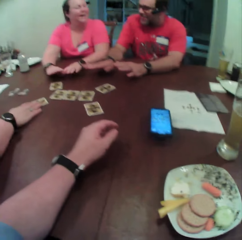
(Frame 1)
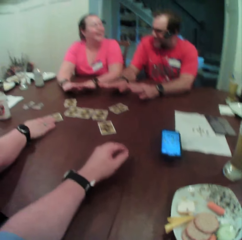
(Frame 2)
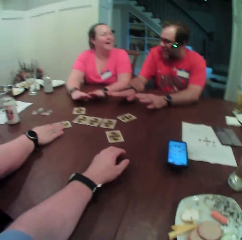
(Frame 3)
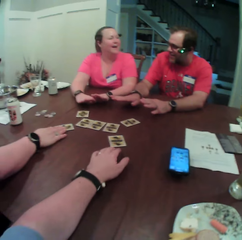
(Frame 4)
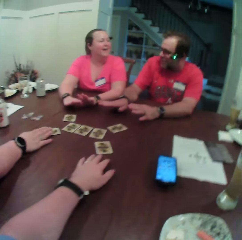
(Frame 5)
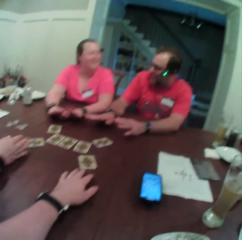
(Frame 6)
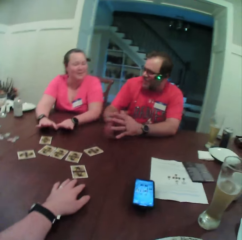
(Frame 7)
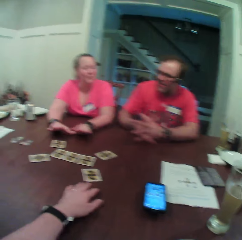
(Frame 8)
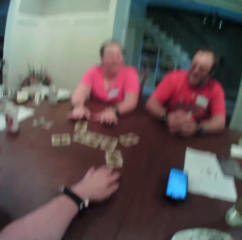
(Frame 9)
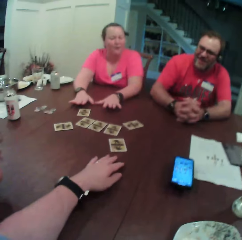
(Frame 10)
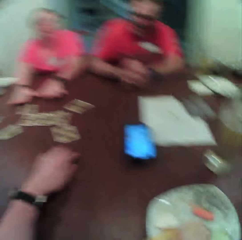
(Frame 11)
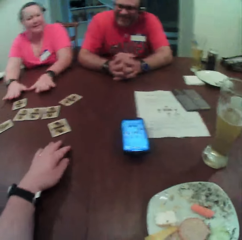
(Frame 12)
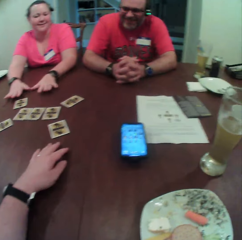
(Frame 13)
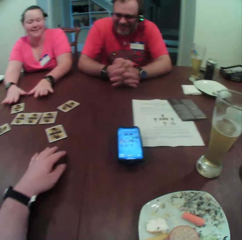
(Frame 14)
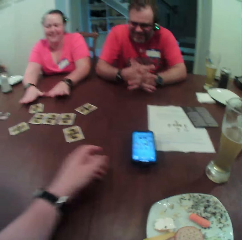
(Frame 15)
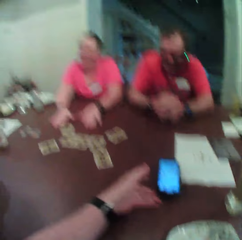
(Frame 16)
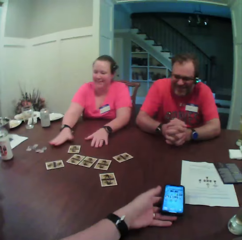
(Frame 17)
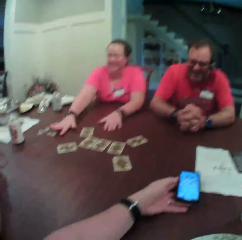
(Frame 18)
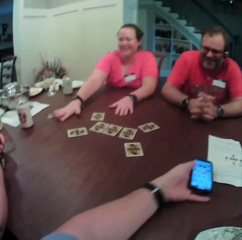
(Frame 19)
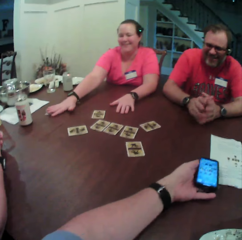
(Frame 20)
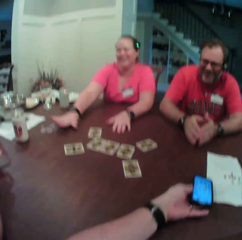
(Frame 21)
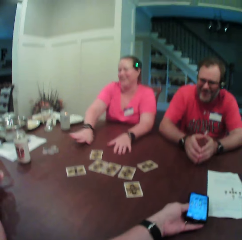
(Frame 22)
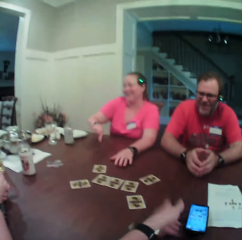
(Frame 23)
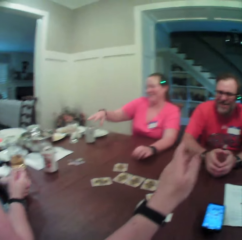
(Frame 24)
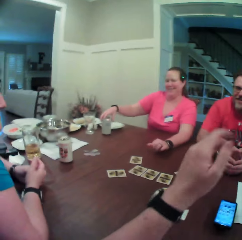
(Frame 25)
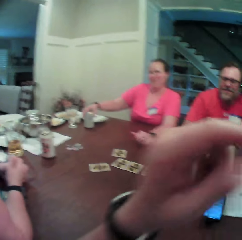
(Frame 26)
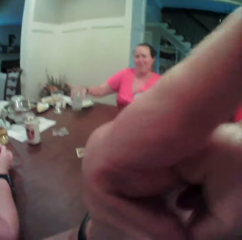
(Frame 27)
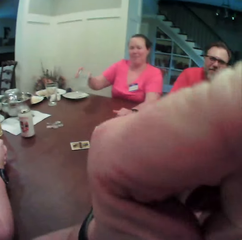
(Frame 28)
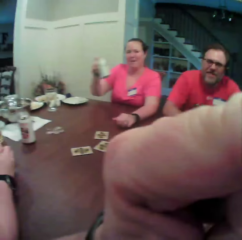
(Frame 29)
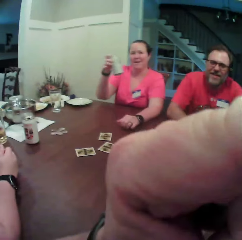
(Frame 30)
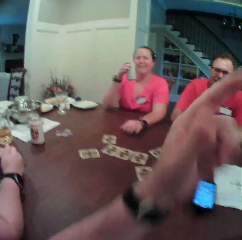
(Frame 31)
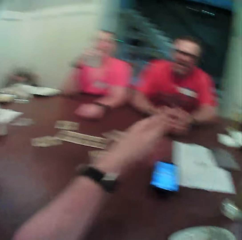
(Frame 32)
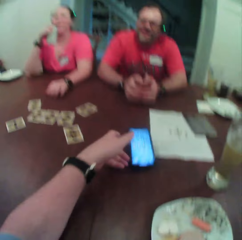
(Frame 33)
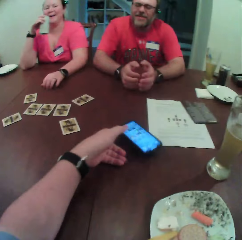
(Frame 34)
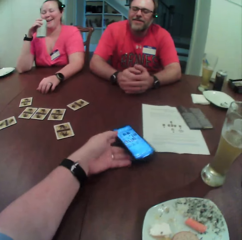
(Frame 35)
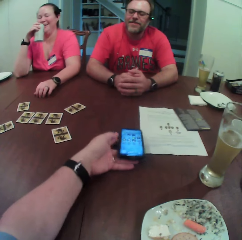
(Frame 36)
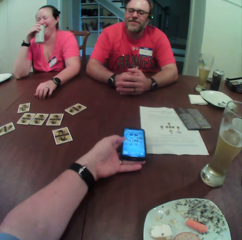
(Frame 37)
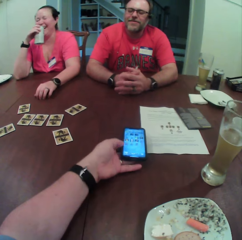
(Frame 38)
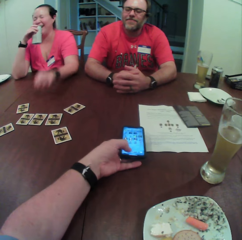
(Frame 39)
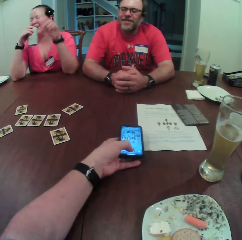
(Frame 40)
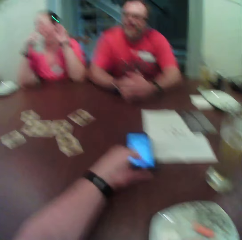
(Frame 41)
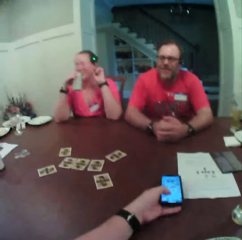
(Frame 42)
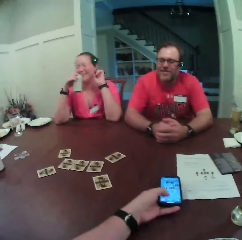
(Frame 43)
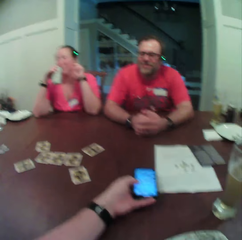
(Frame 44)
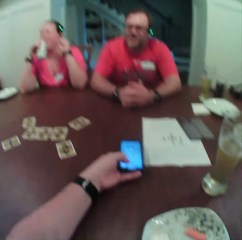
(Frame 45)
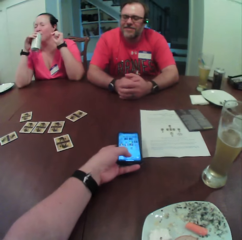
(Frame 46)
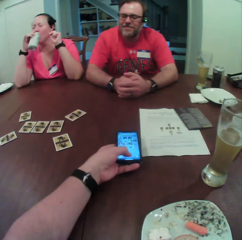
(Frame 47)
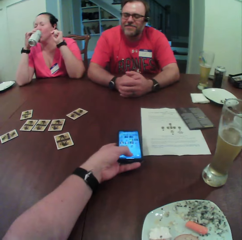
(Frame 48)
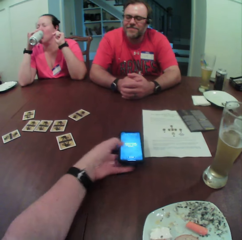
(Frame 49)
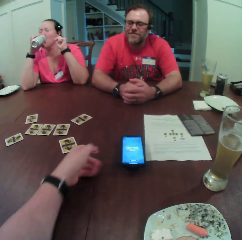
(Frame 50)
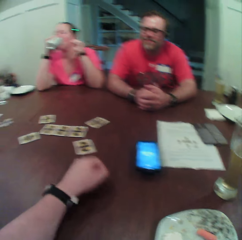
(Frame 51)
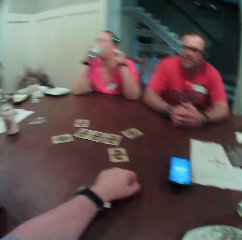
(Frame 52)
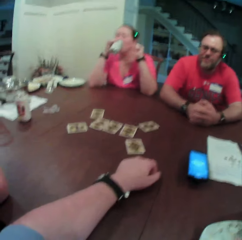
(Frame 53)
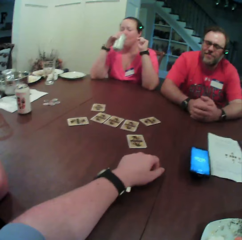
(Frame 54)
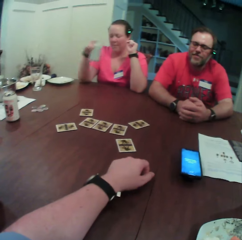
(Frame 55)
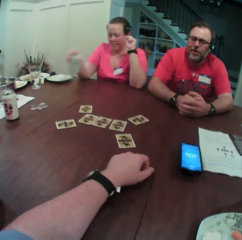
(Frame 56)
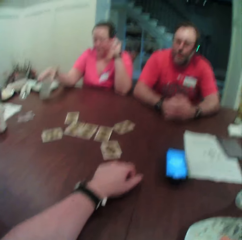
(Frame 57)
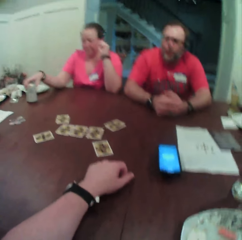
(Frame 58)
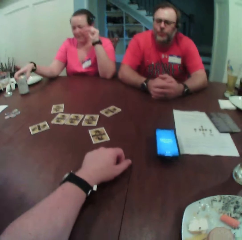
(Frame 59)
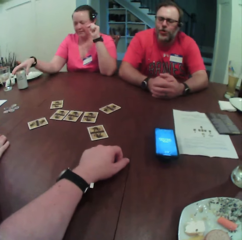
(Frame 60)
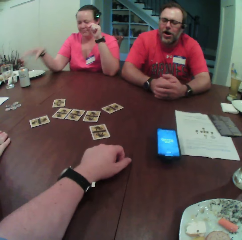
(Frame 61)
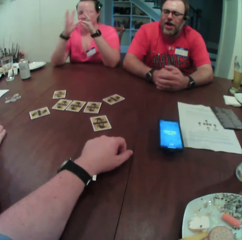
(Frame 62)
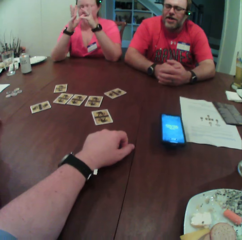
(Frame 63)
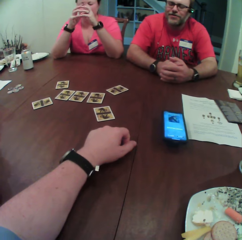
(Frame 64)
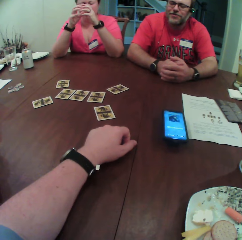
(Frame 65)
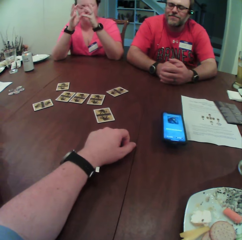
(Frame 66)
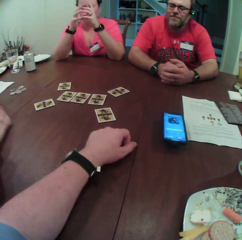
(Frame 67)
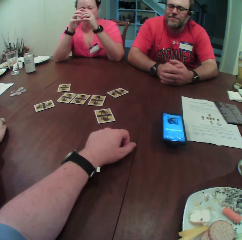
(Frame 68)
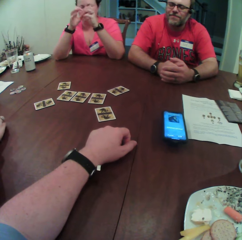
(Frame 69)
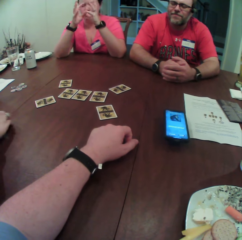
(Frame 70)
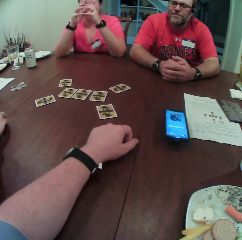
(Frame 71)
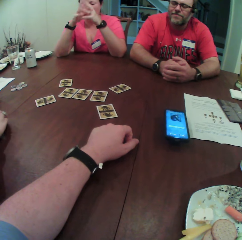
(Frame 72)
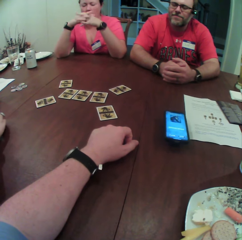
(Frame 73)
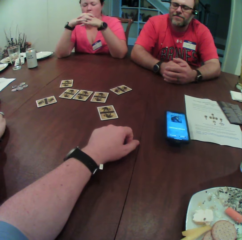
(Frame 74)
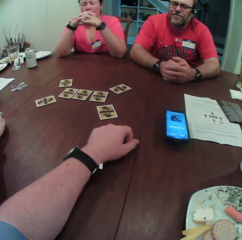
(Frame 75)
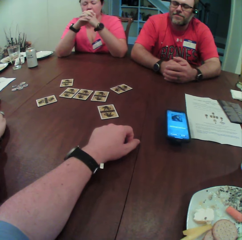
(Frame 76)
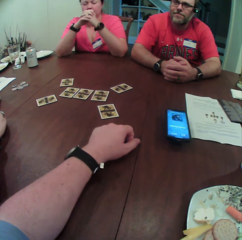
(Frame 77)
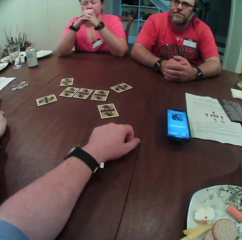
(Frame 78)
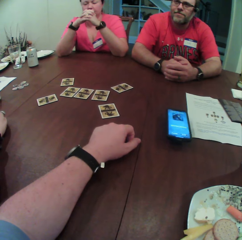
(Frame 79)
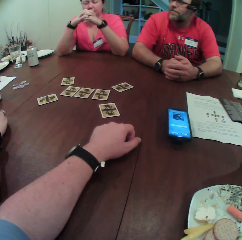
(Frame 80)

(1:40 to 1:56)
The camera wearer touches the phone on the table with his left hand. The woman moved the card on the table with her right hand. The woman picks up a can of juice on the table with her right hand. The camera wearer adjusts his glasses on his face with his left hand. He touches the phone on the table with his left hand. The woman drinks from the can of juice. The woman drops the can of juice on the table with her right hand. The woman folds both hands together.

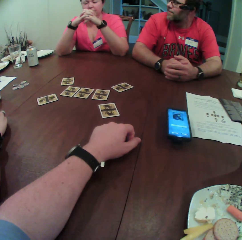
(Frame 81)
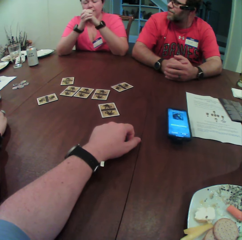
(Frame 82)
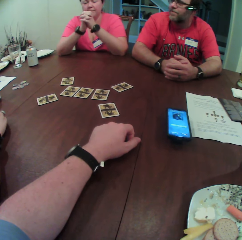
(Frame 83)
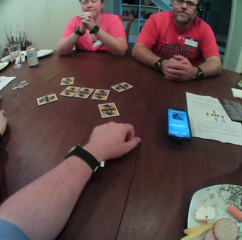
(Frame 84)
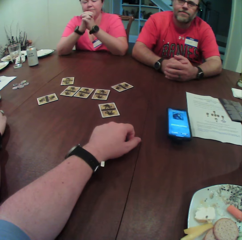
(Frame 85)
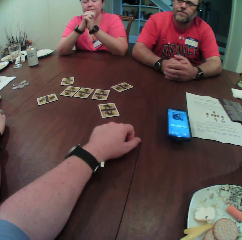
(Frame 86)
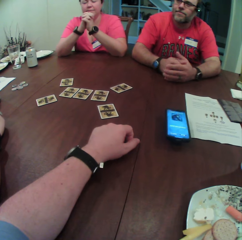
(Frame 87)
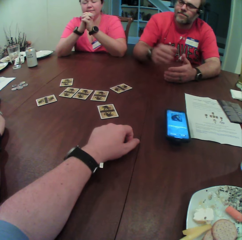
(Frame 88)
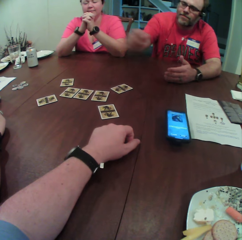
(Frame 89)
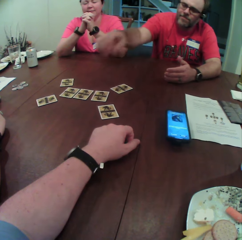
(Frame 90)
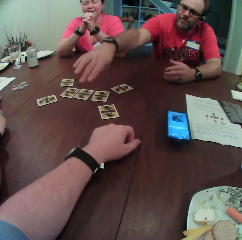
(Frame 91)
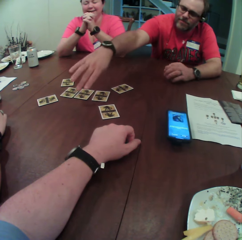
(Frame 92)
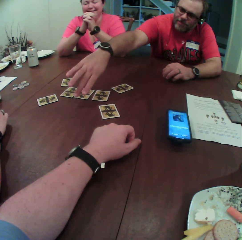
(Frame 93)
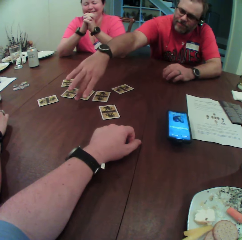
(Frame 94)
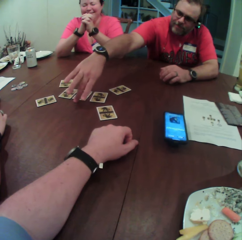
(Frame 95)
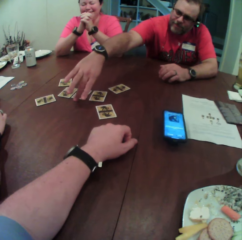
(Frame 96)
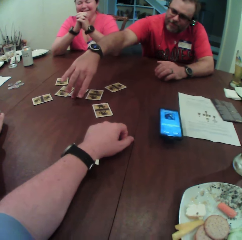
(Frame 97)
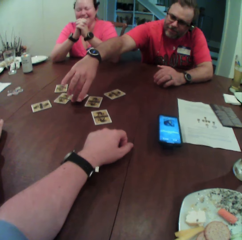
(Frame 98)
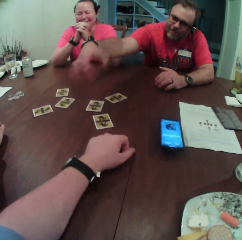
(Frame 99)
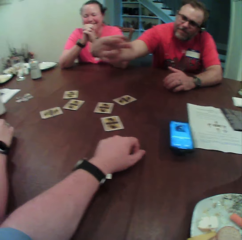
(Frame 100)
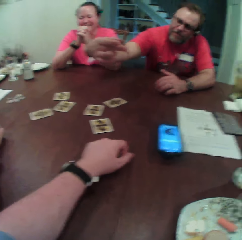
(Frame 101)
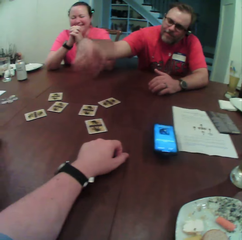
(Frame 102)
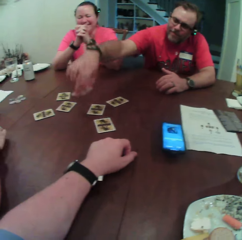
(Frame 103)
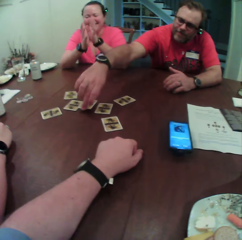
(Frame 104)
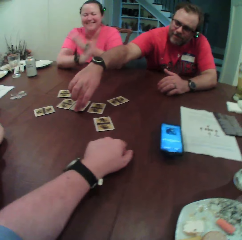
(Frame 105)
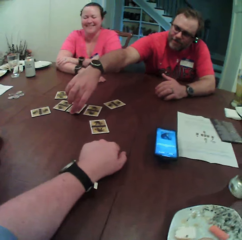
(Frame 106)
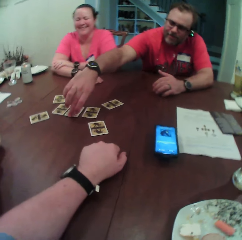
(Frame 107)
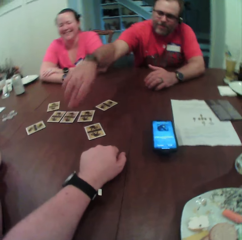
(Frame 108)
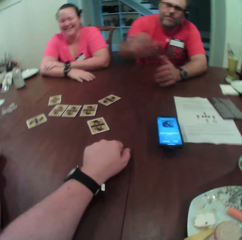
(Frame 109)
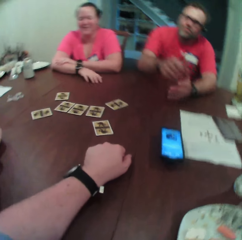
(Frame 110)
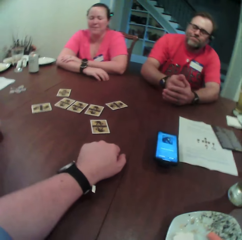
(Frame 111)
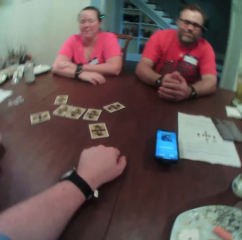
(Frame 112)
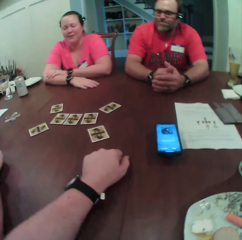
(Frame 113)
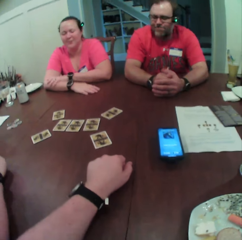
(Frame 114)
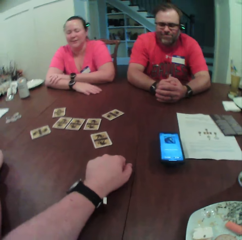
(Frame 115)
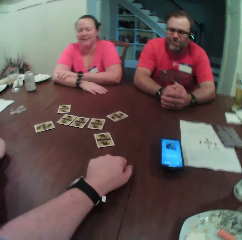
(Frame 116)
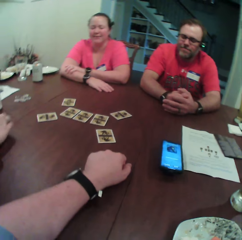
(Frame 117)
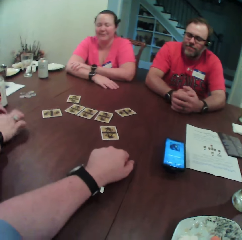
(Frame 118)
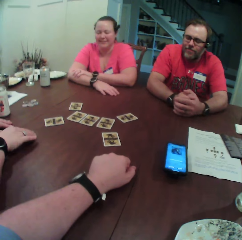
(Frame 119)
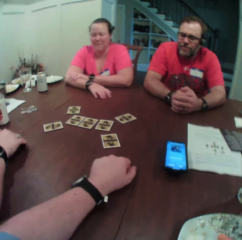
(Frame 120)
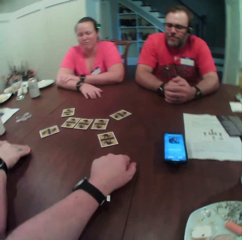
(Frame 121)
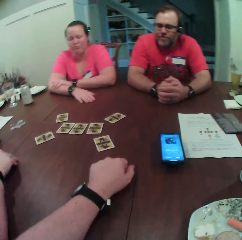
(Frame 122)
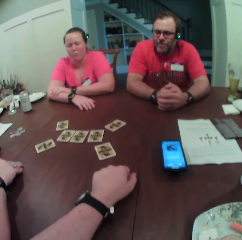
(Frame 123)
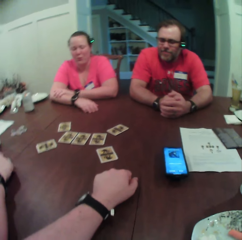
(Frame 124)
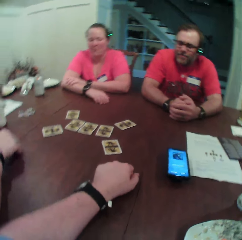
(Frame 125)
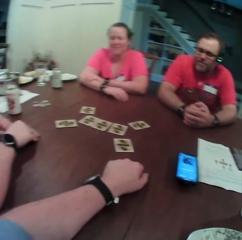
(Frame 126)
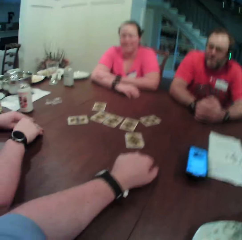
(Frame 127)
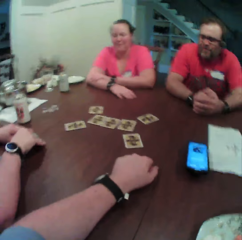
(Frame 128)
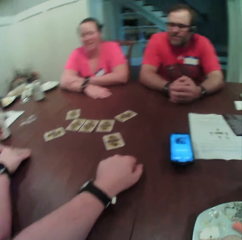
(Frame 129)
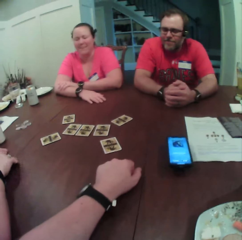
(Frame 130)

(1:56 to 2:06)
The man picks up the card on the table with his right hand. The man drops the card on the table with his right hand.

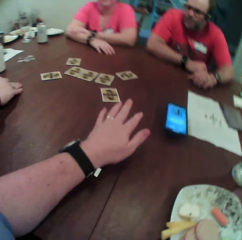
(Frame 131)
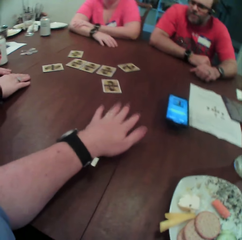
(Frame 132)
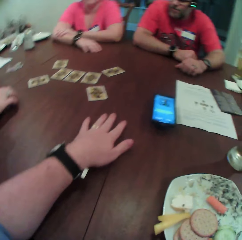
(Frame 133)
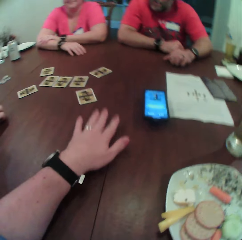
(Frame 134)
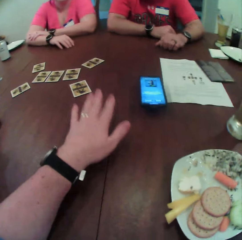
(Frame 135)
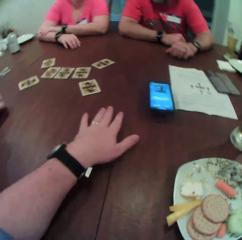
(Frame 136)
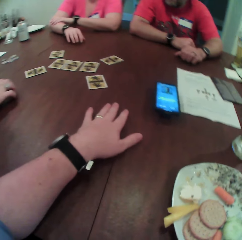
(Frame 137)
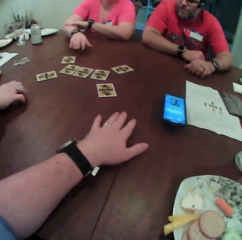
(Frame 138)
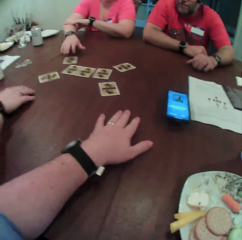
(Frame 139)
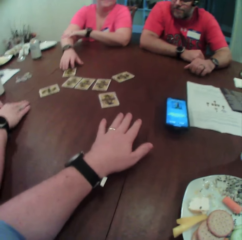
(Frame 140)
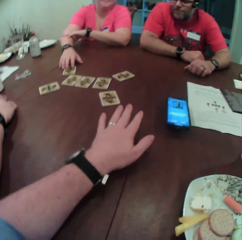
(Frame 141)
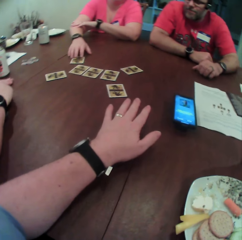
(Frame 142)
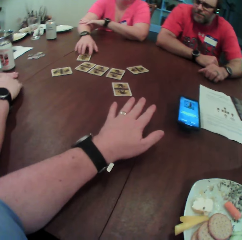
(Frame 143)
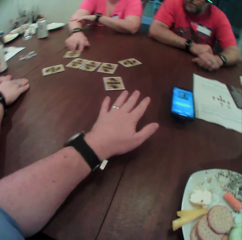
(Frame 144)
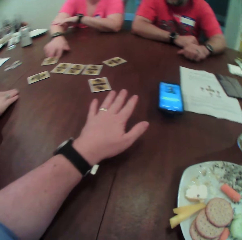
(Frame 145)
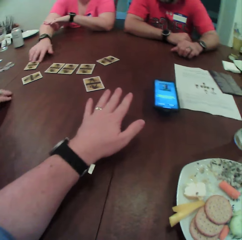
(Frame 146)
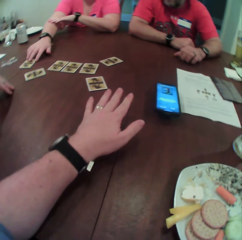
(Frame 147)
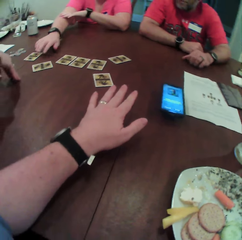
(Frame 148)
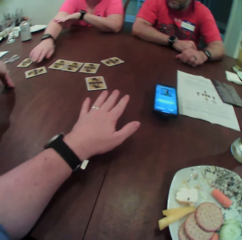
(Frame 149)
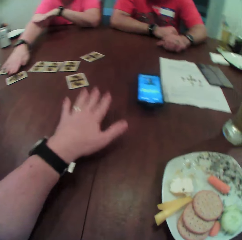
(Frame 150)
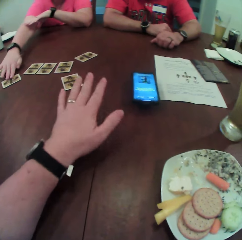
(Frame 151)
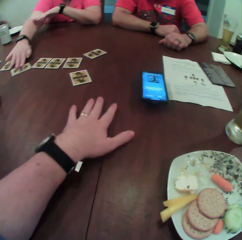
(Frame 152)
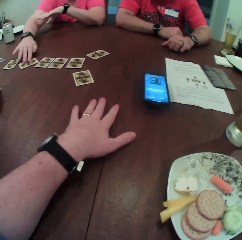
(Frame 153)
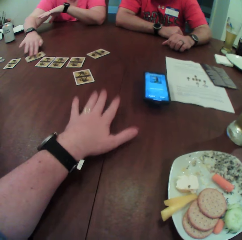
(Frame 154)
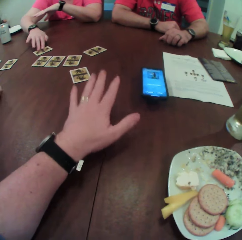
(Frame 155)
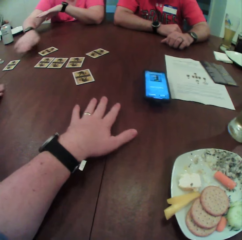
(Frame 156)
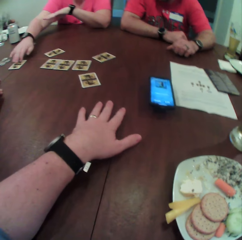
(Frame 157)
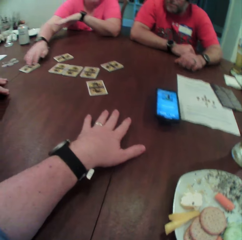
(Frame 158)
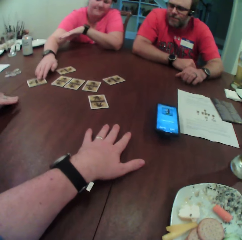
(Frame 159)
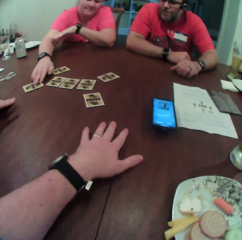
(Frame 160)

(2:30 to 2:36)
The woman moves the card on the table with her right hand. She moves the card on the table with her right hand repeatedly.
